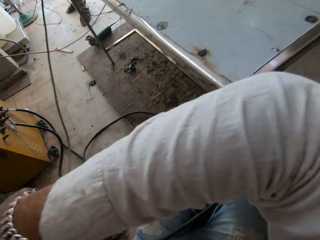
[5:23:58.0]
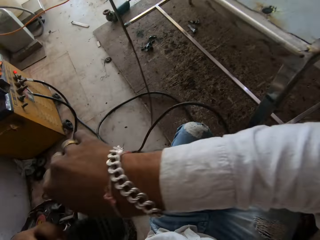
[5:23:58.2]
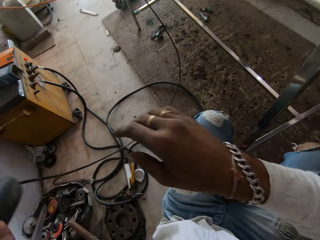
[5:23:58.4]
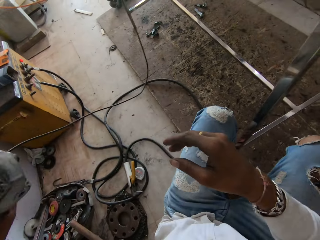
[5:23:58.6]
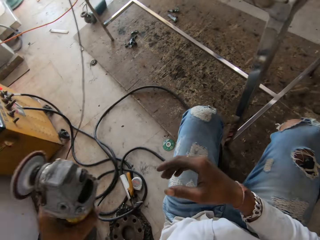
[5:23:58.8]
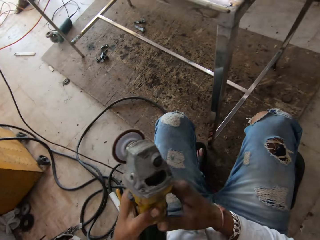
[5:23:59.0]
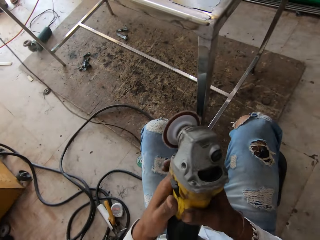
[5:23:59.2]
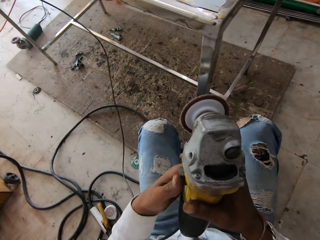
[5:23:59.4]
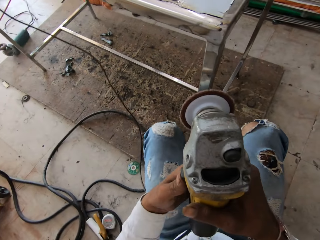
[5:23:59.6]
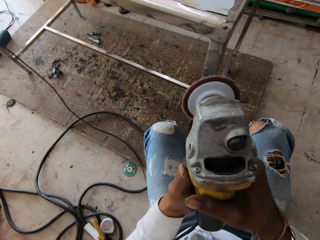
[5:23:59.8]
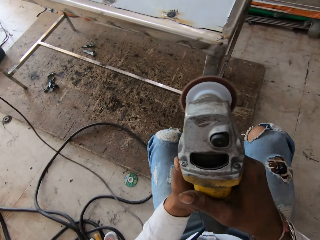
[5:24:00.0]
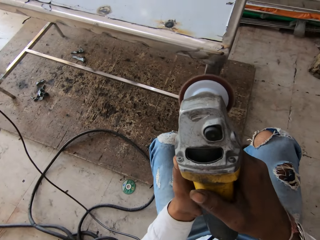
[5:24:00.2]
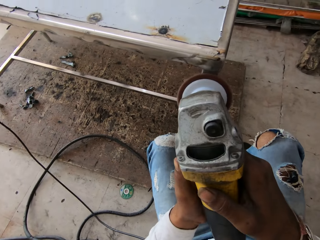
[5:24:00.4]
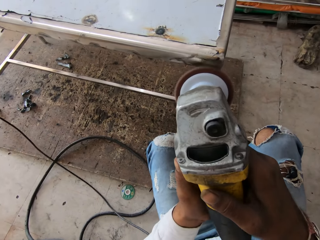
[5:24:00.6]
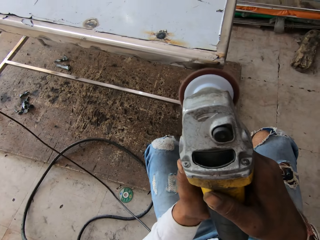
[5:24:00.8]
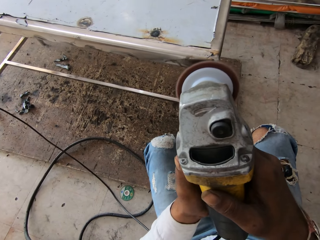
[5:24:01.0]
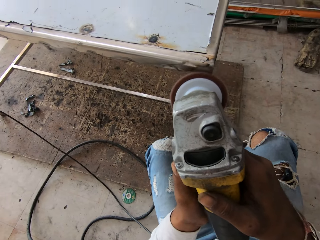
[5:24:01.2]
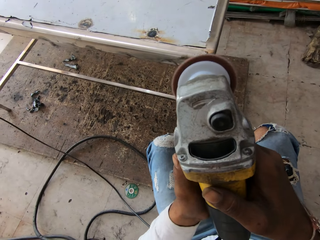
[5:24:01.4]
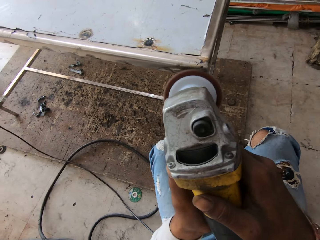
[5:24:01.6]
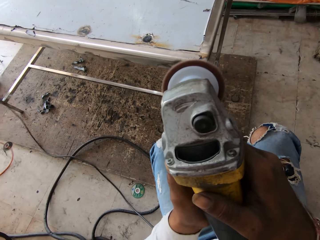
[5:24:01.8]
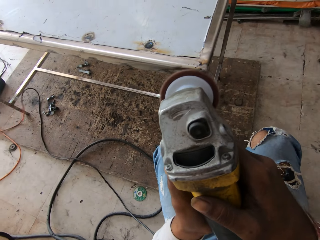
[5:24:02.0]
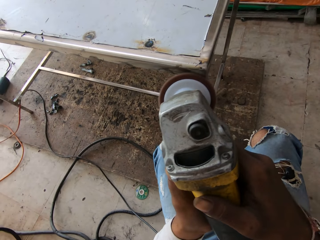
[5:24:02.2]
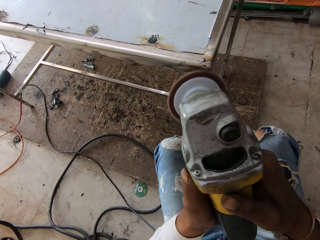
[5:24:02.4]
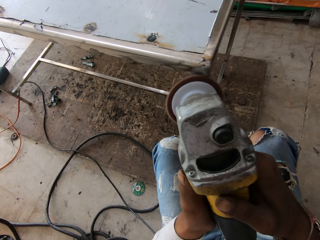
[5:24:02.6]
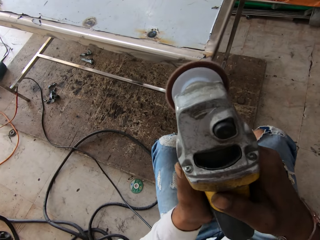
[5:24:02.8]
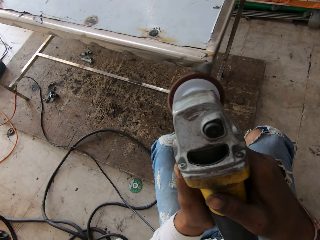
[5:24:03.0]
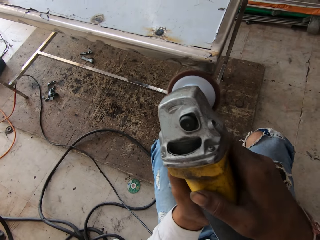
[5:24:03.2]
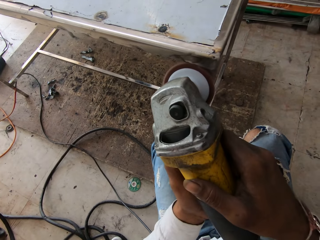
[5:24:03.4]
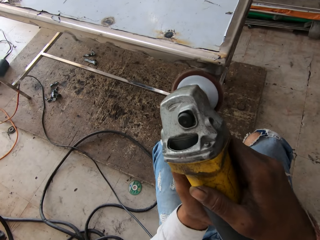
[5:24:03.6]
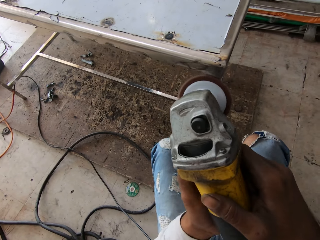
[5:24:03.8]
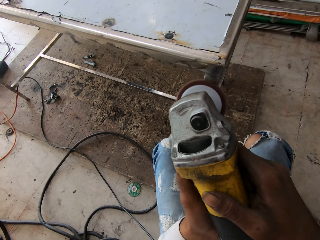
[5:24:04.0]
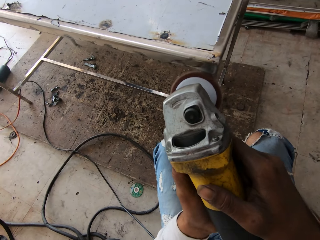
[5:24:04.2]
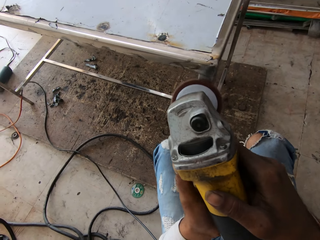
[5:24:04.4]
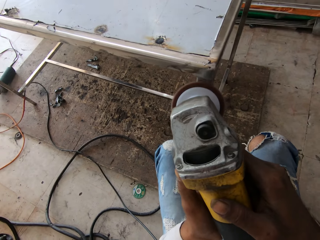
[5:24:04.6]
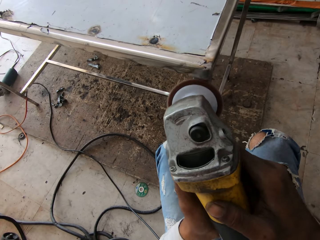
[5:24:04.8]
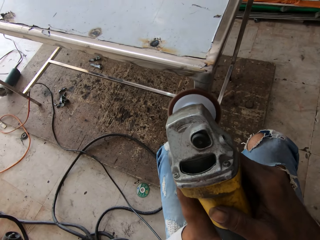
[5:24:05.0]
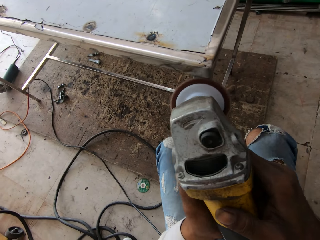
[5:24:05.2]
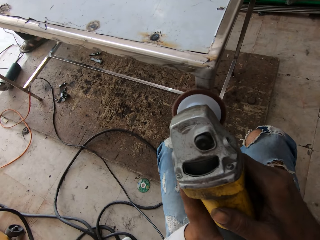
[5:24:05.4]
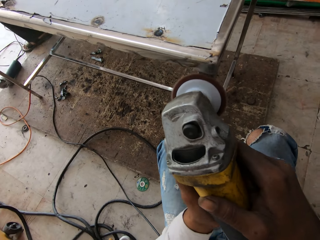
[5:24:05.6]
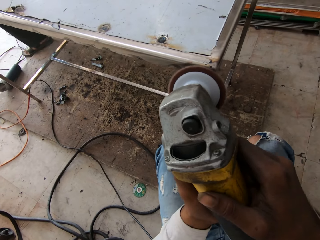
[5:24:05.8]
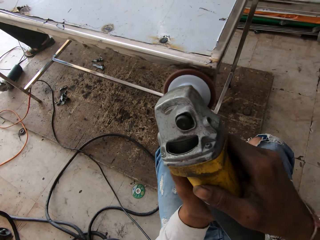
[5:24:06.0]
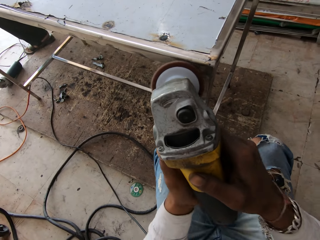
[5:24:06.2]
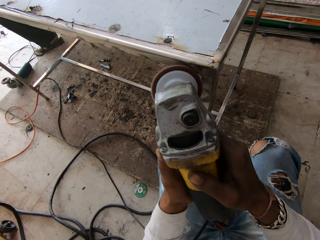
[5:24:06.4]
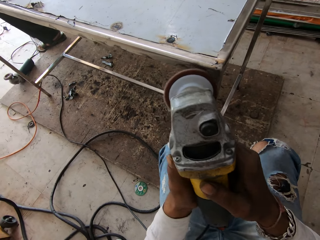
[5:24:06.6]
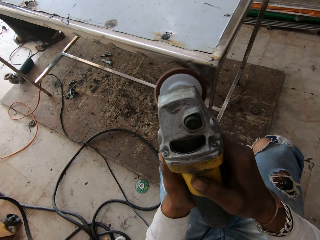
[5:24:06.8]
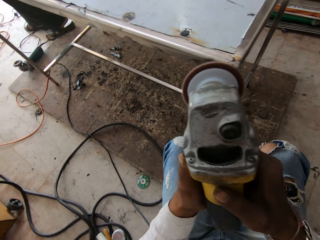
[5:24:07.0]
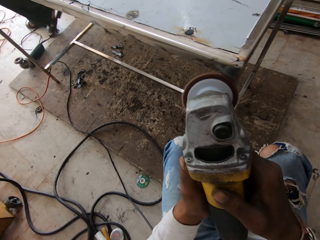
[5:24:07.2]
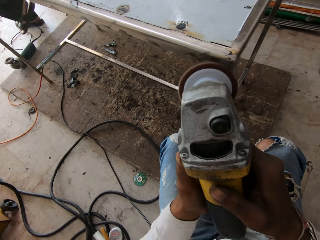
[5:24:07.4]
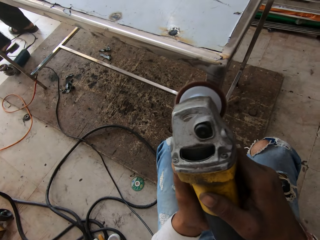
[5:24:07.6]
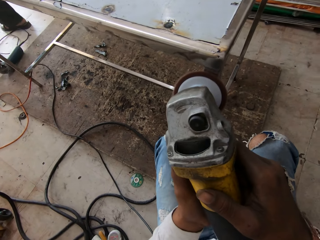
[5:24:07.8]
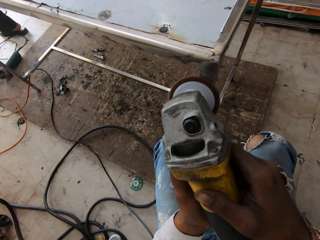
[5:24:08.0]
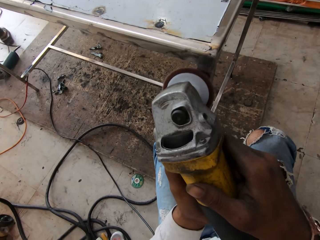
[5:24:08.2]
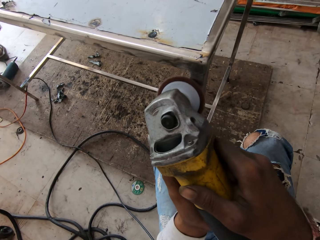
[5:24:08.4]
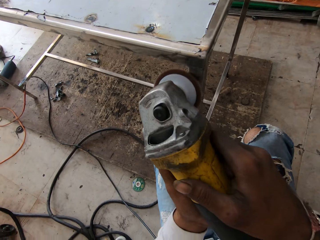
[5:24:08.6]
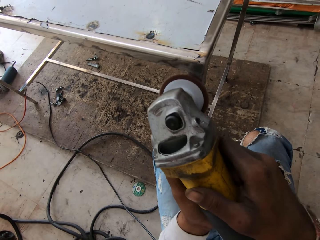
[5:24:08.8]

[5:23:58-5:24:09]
The camera wearer grinds the left side of a metal table frame with a metal grinder. They grind the left side of the metal table frame again. A person walks forward away from the metallic table.

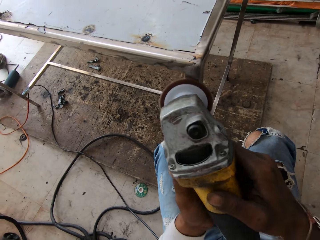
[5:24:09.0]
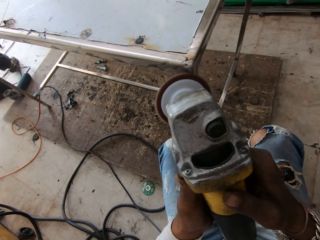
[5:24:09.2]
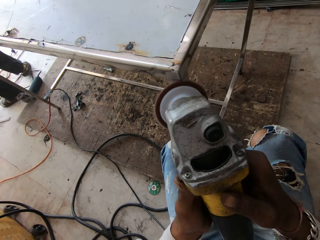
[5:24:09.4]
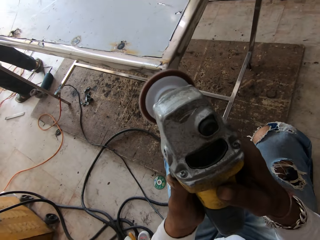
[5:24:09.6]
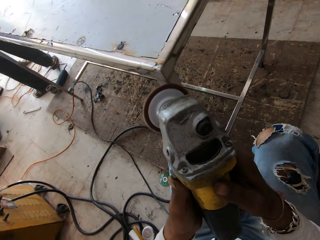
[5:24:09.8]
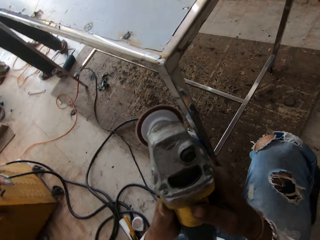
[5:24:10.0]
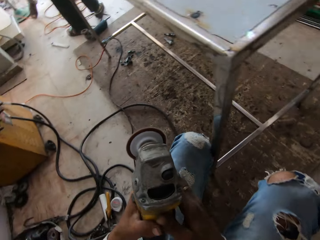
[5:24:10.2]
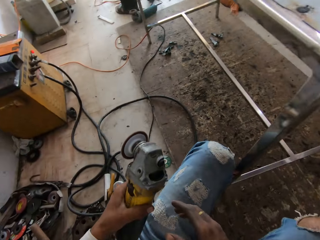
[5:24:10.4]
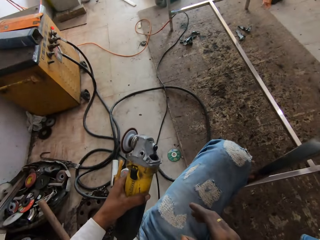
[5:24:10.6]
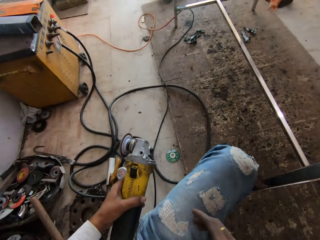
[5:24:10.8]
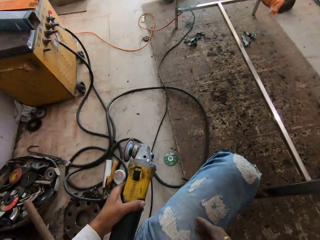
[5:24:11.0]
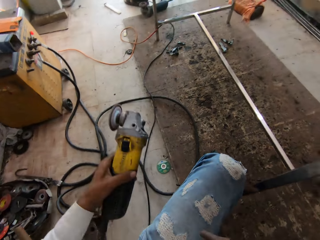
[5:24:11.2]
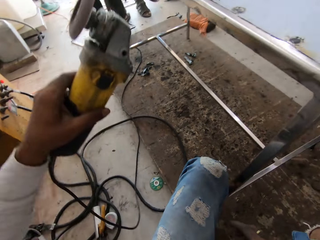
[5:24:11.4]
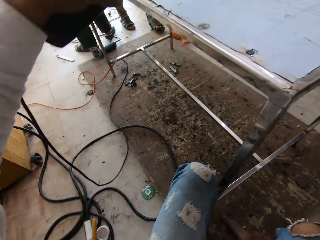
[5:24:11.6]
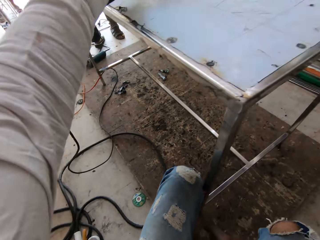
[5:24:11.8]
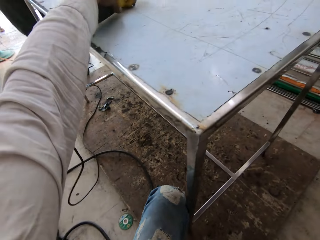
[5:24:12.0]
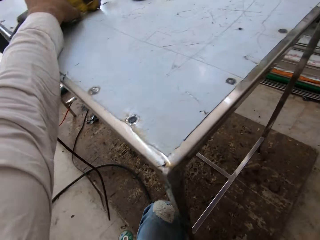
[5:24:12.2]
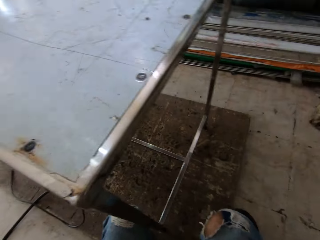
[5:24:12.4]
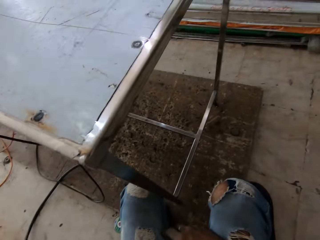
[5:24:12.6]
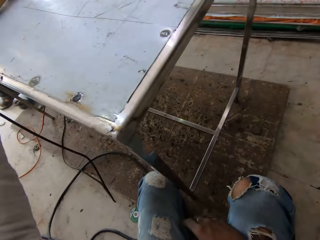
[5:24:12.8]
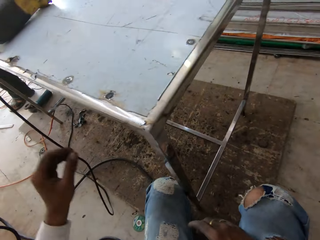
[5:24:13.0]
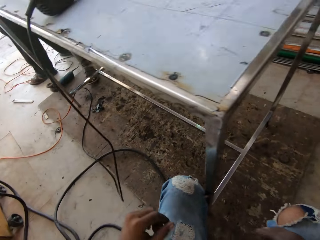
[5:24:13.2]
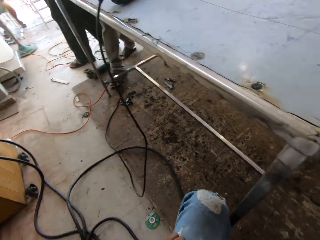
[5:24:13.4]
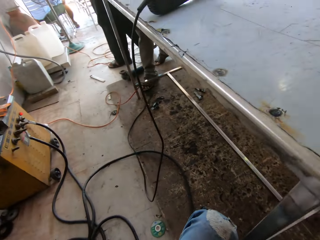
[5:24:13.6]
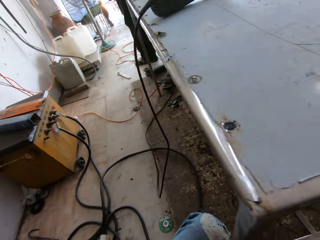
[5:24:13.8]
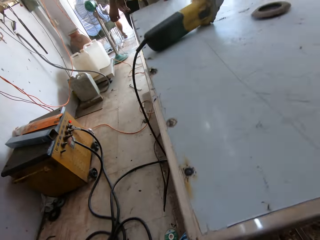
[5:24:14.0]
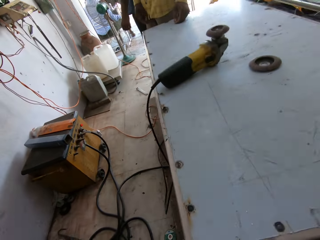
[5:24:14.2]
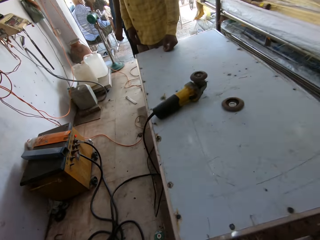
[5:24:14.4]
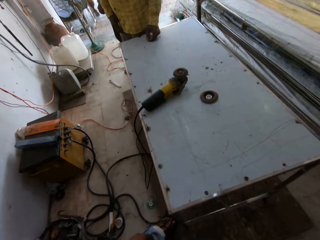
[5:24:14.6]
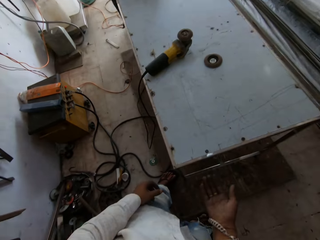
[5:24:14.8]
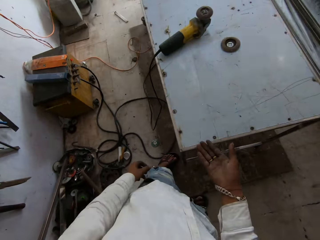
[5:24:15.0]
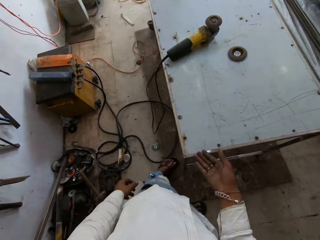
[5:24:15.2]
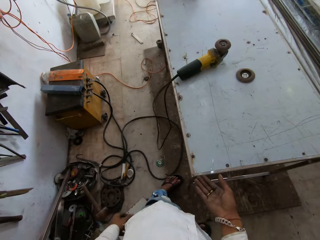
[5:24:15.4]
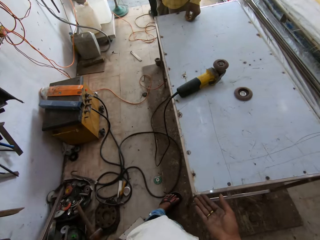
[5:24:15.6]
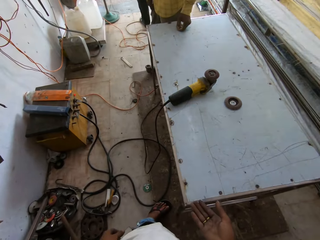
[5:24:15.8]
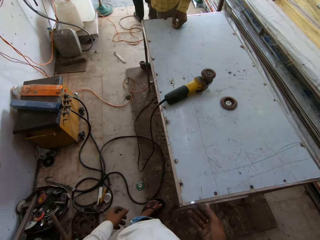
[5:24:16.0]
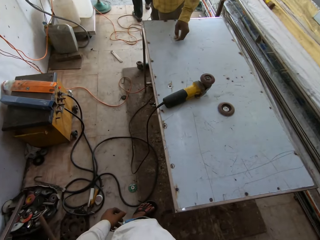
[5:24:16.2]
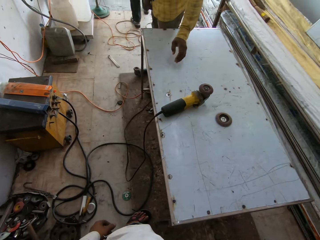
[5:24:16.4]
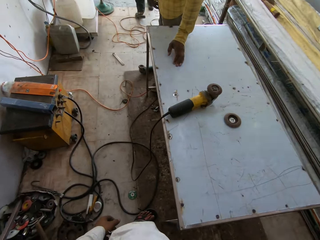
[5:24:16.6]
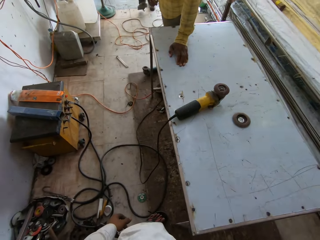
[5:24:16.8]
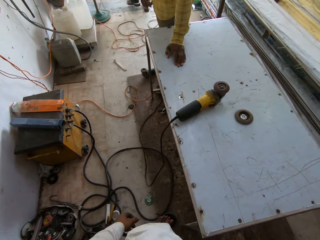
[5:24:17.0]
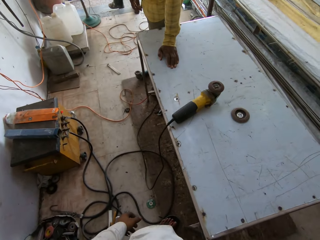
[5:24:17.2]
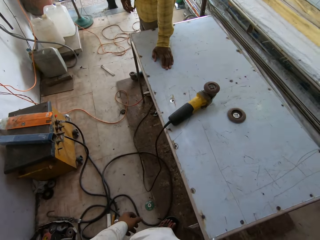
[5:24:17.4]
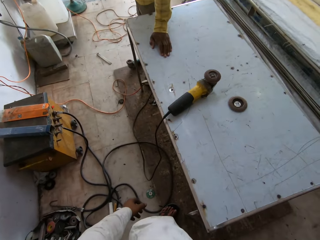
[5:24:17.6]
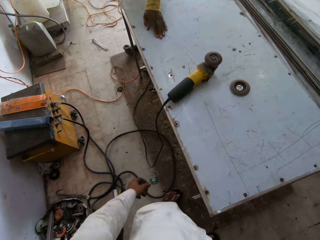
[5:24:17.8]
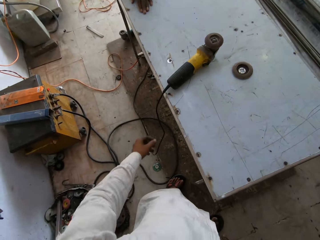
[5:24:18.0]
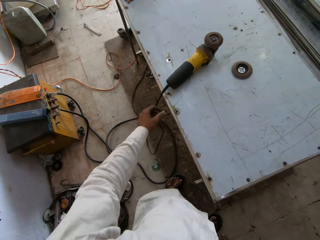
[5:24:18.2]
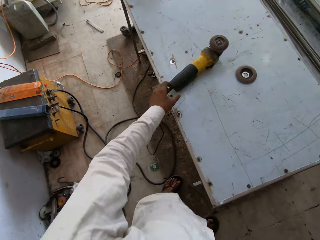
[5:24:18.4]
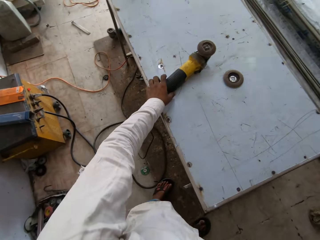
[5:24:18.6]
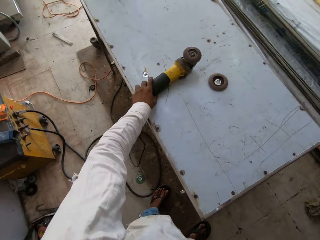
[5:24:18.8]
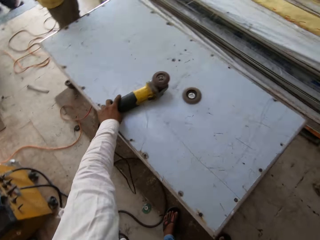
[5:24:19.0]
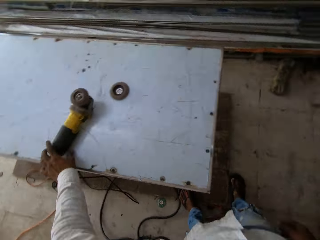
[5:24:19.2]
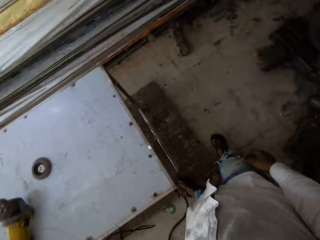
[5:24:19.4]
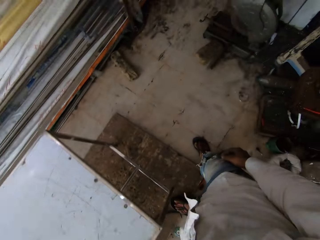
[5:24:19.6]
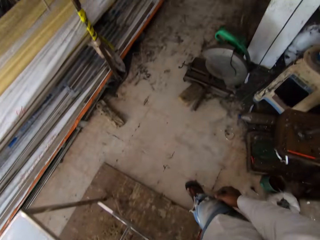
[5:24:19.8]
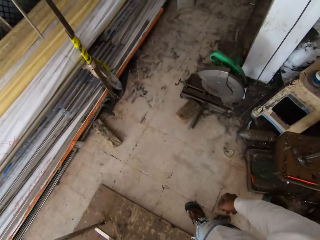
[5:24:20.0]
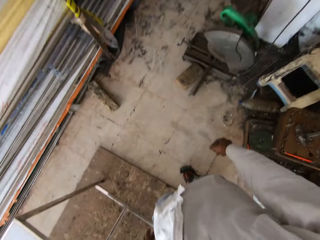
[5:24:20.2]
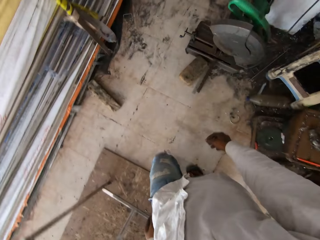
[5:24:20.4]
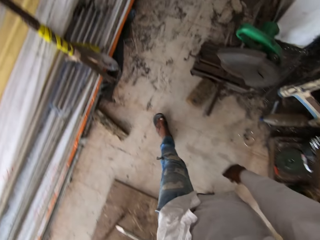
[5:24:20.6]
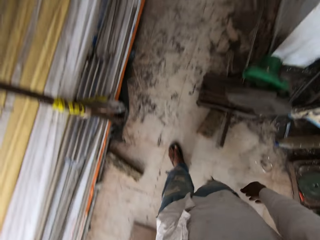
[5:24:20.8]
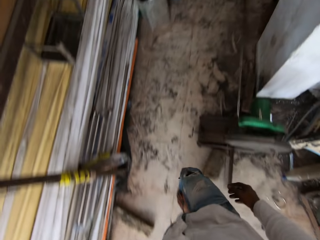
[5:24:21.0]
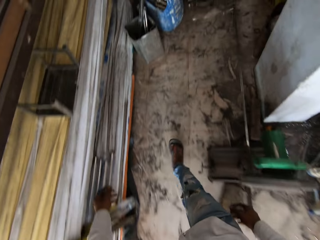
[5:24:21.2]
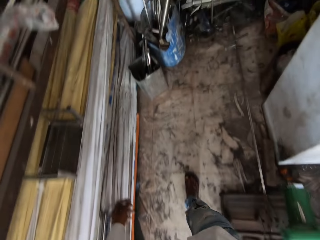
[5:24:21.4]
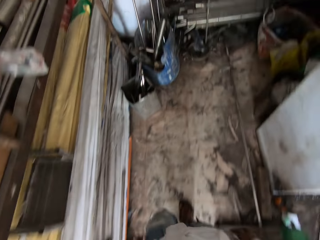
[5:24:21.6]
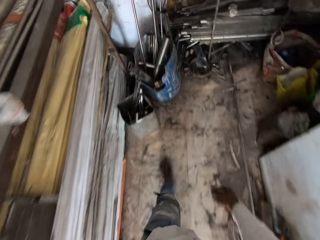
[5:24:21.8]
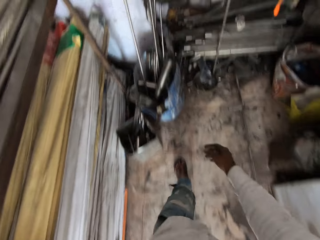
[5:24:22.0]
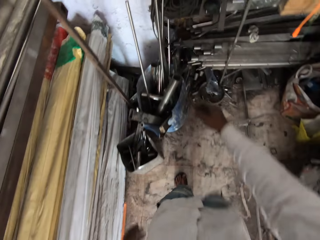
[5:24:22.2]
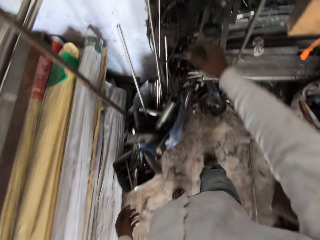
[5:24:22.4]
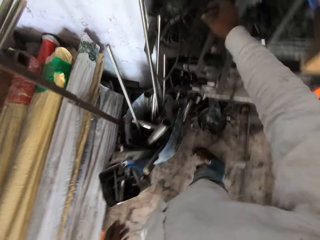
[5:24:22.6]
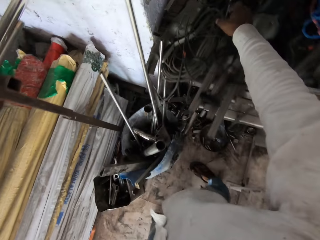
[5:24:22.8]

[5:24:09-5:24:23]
The camera wearer places the metal grinder on a metallic table. They interact with a man. The man converses with the camera wearer. The camera wearer touches the grinder. They move the machine. They walk around the workshop.
